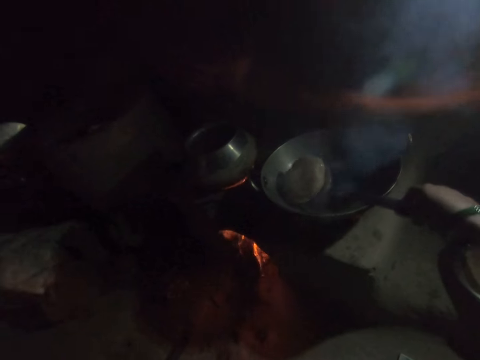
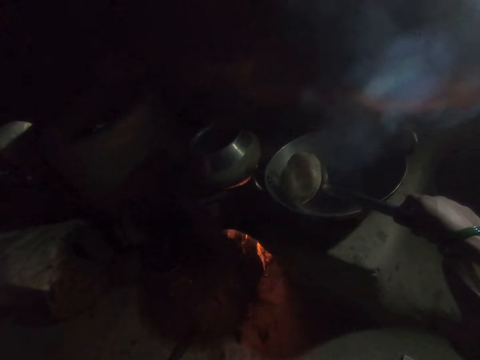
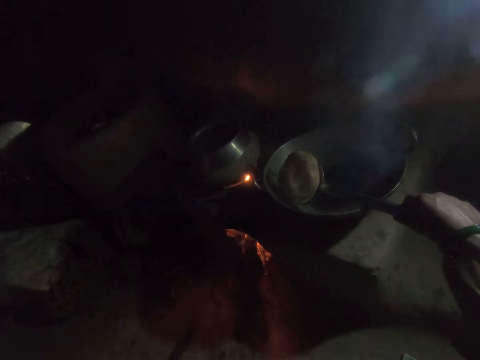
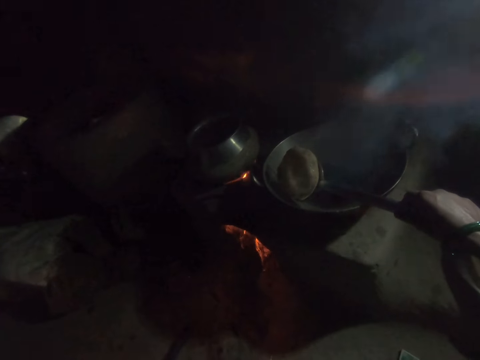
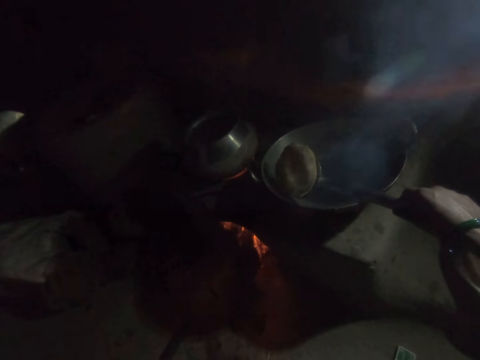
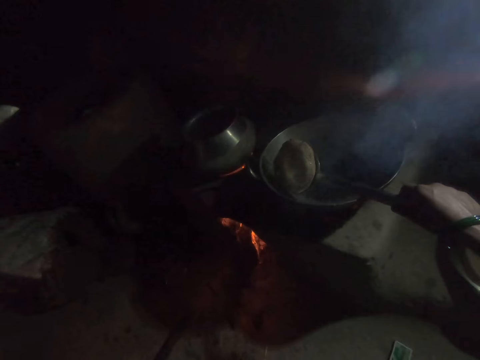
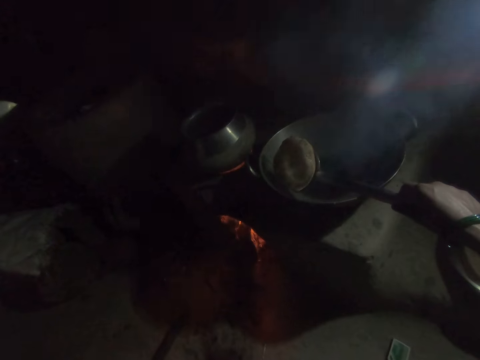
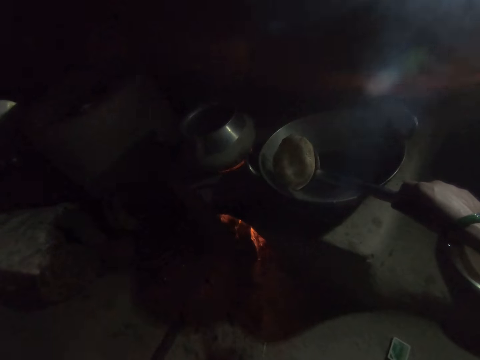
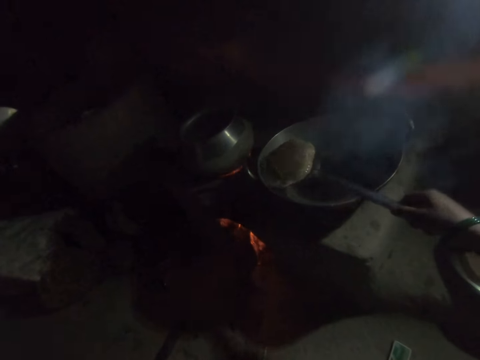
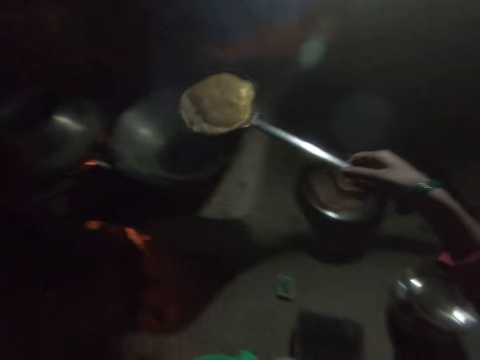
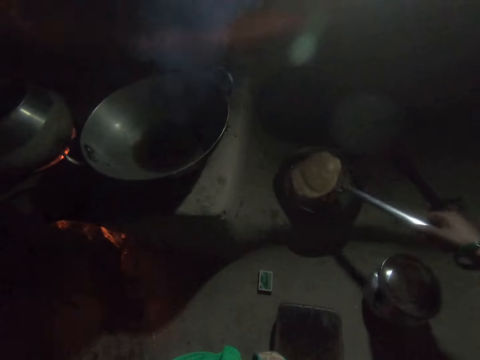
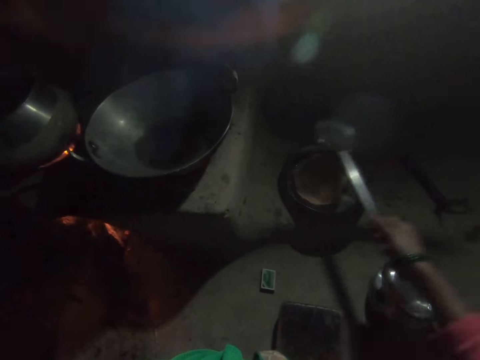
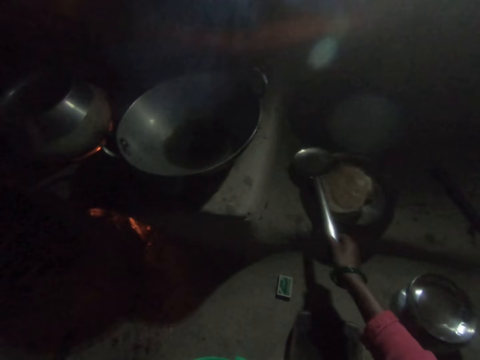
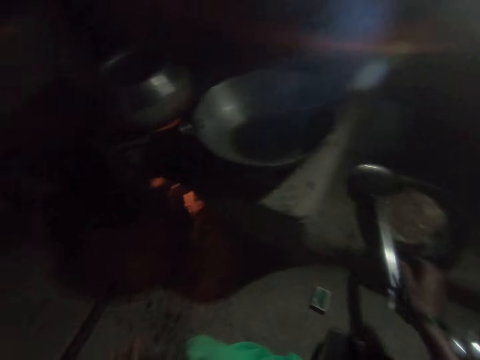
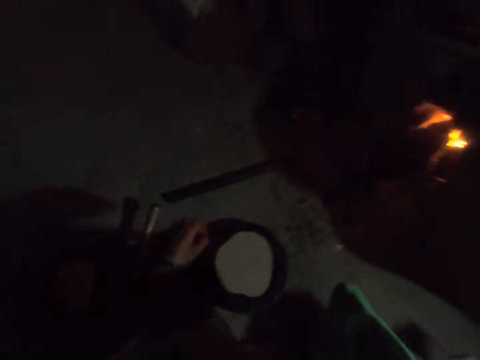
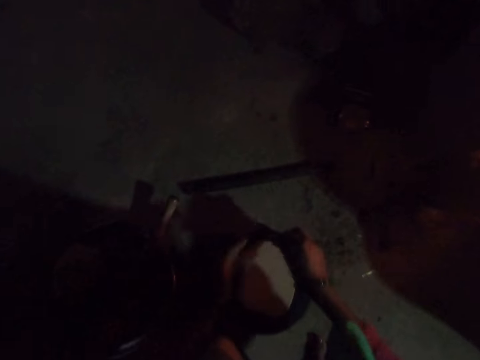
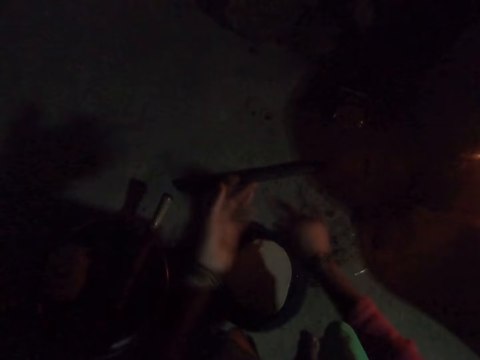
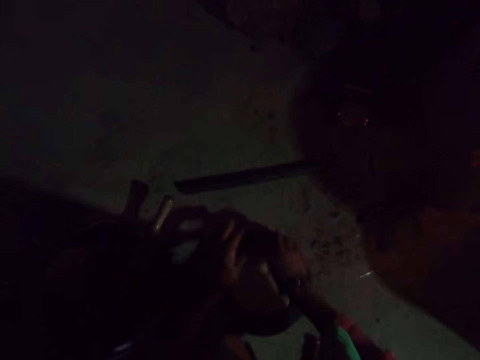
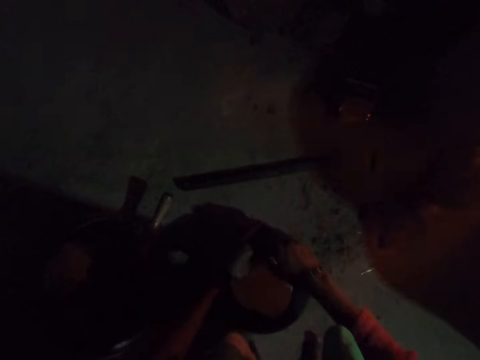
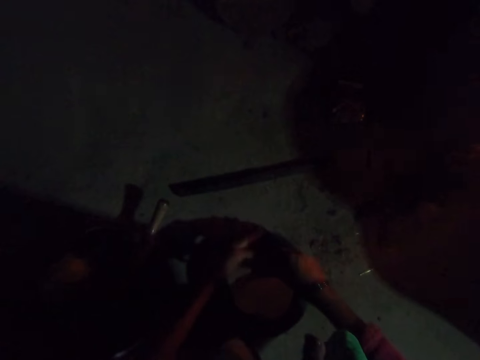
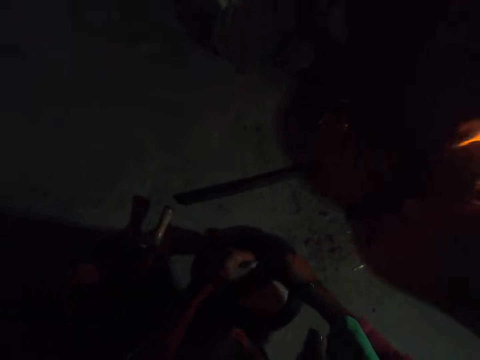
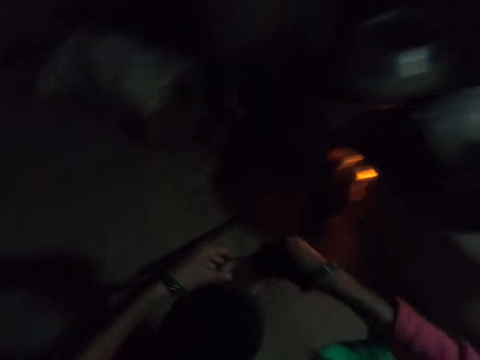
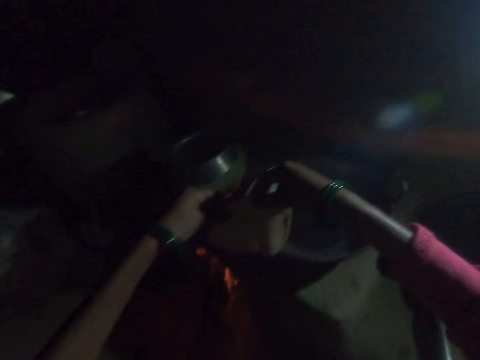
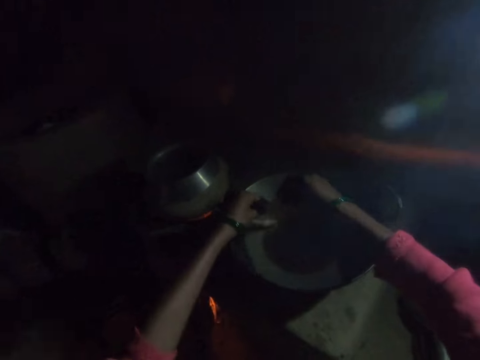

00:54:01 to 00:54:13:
The camera wearer removes the donut from the oil with the slotted spoon with his right hand. He puts down the donut in a tray with the slotted spoon with his right hand. He puts down the slotted spoon with his right hand. He puts the donut in the cooking pot. He rubs his hands. He holds the dough with both hands.

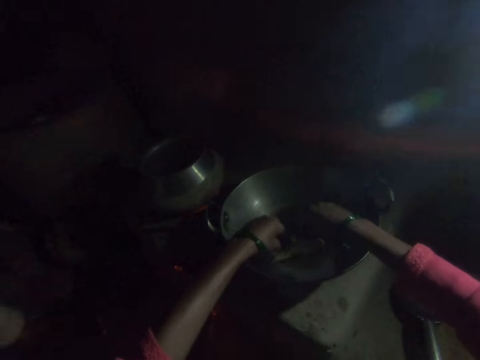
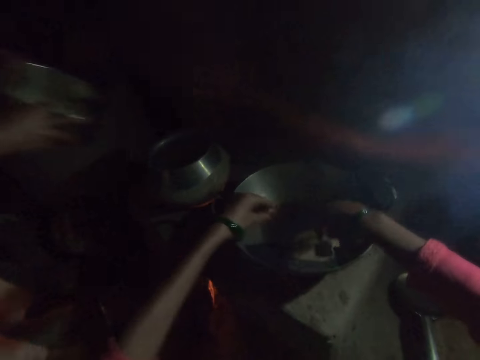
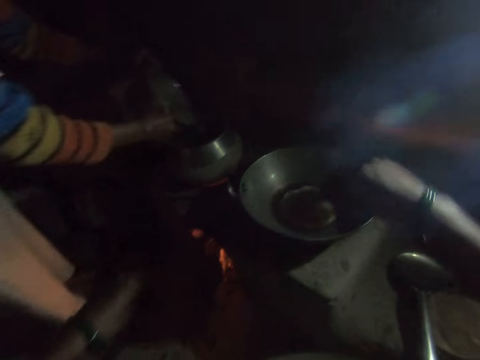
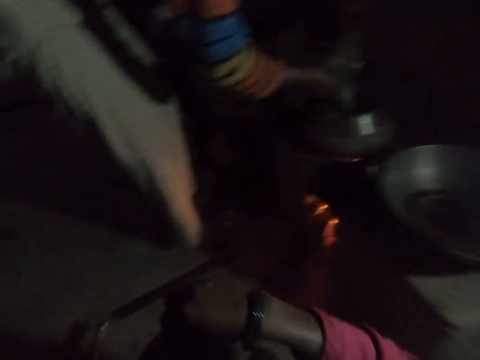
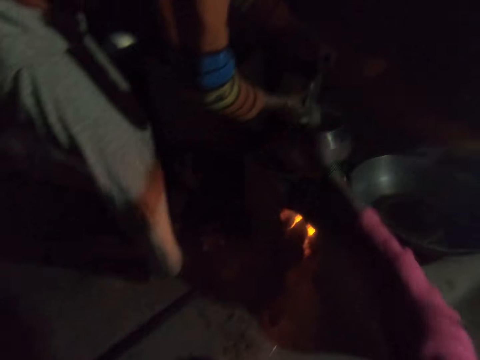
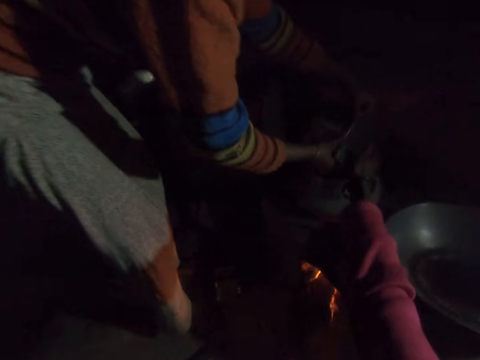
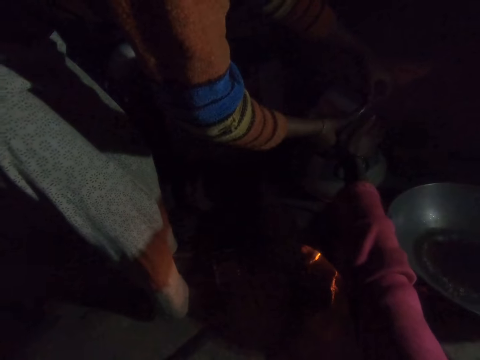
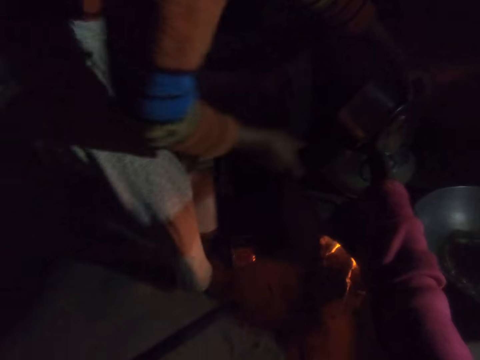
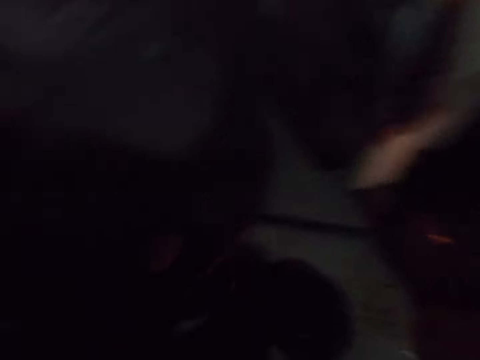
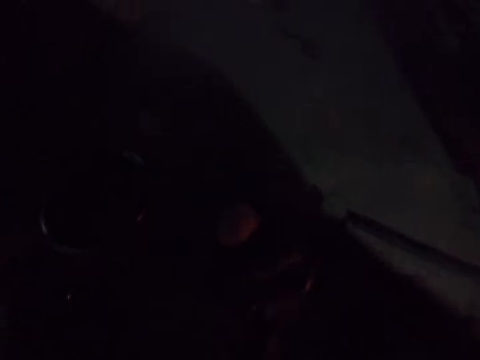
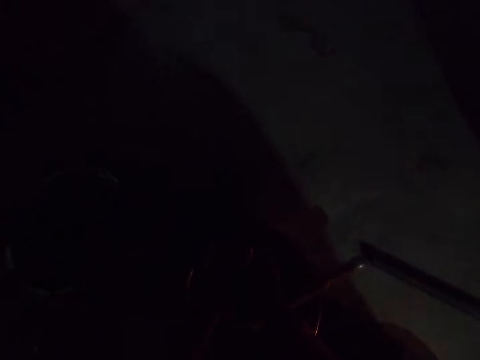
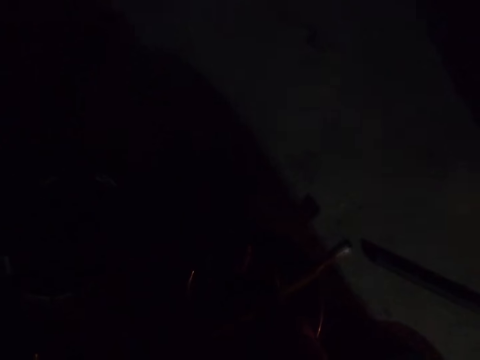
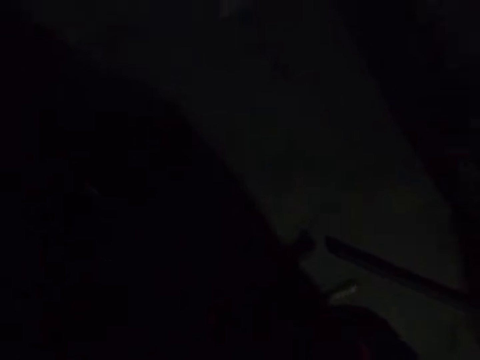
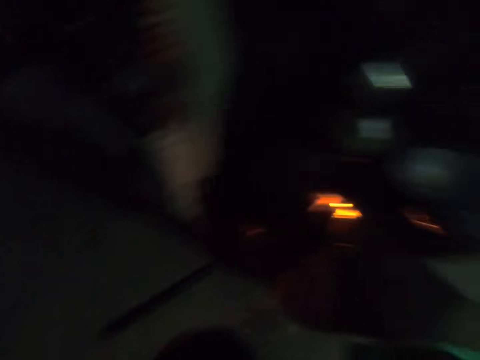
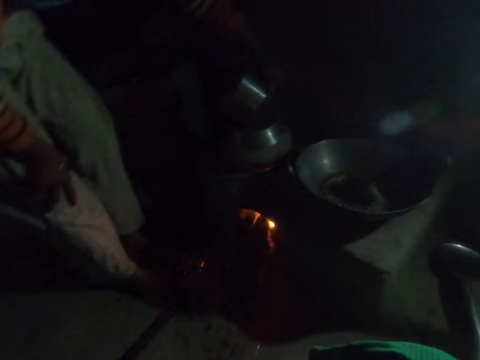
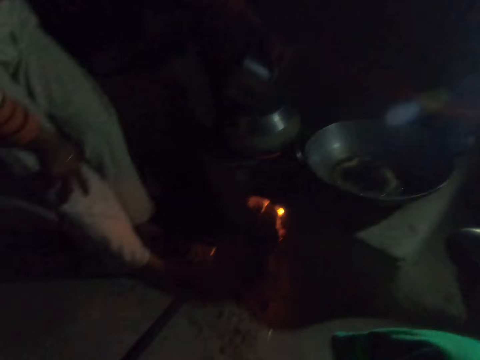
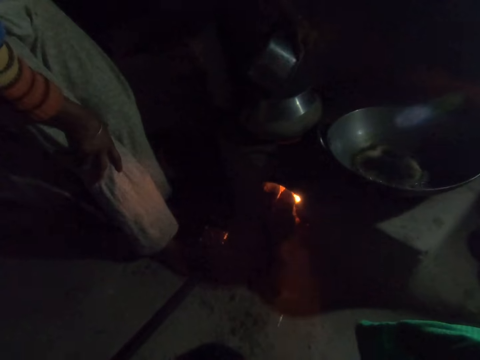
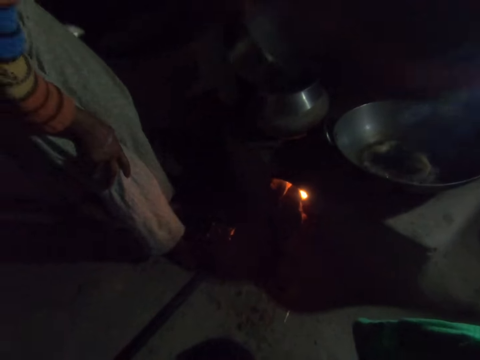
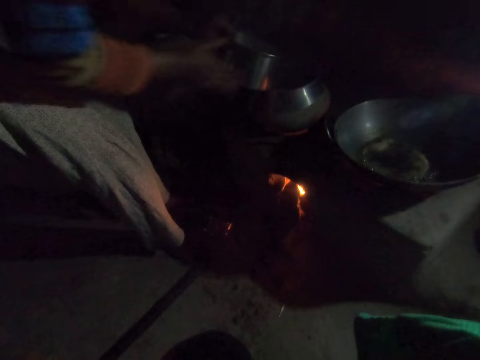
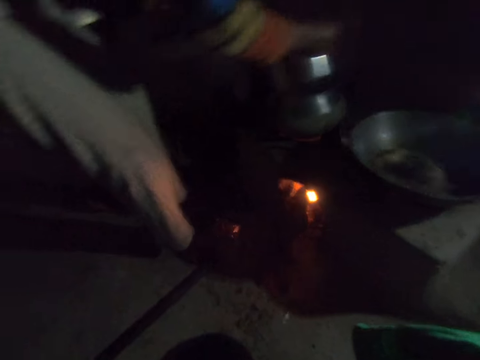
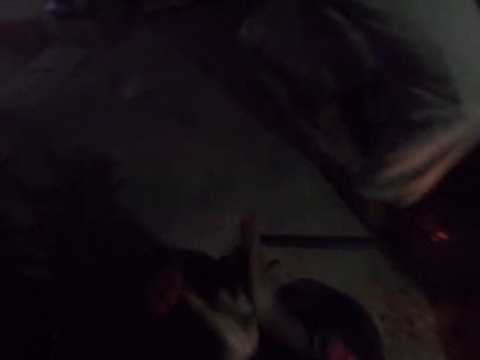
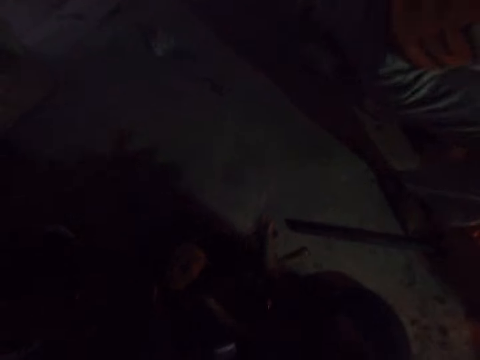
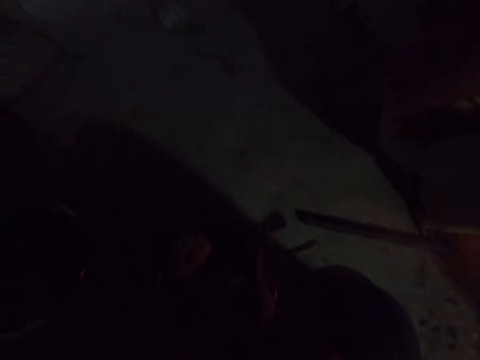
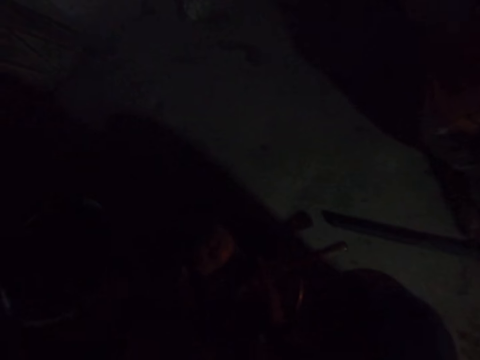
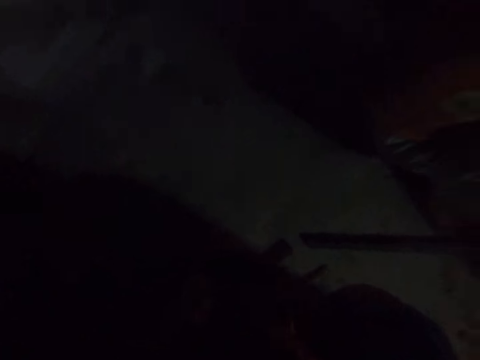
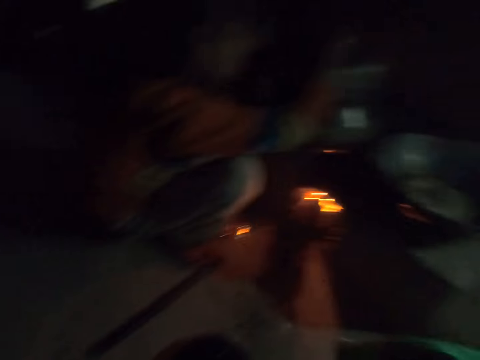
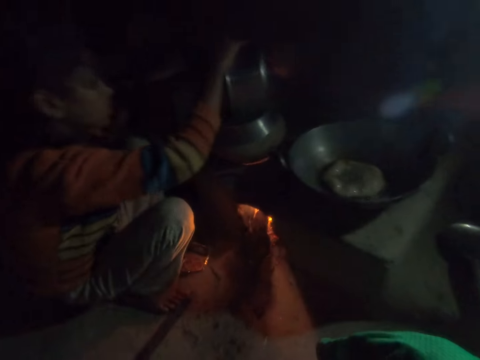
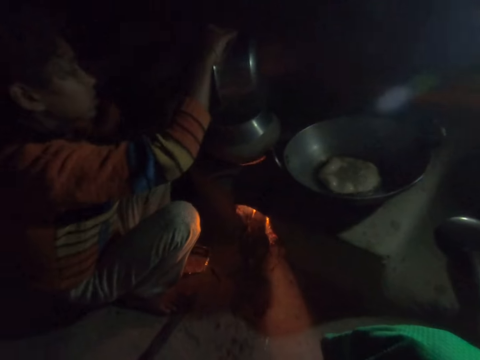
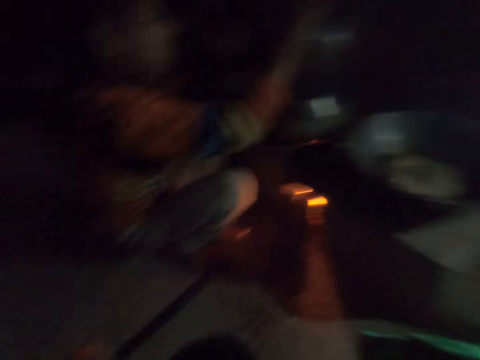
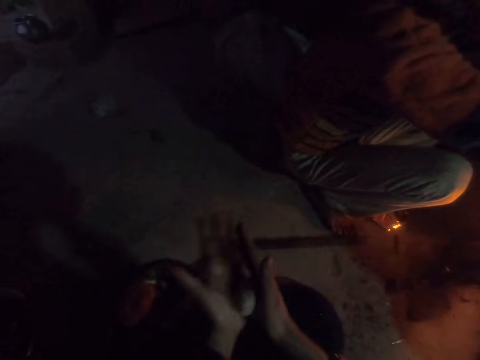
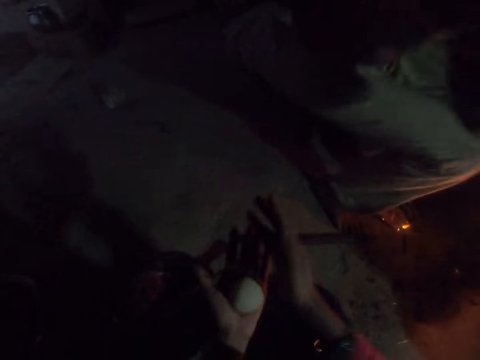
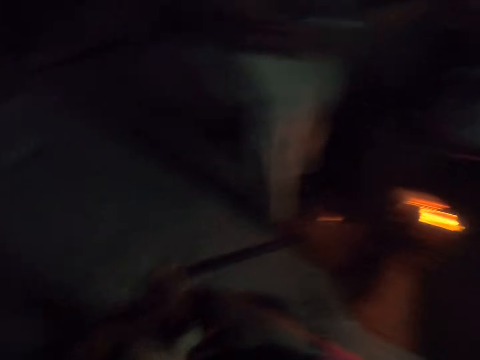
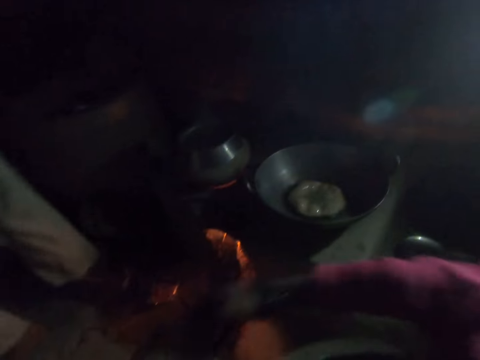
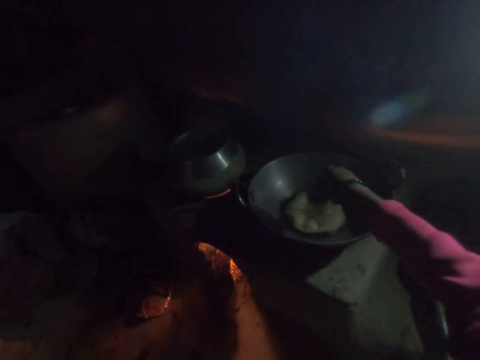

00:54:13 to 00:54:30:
The camera wearer puts the dough on the frying pan with both hands. A man puts something on a cooking pot. The camera wearer stretches her hand on the pot. She washes her hand. She removes her right hand from the pot. She holds the dough. She picks up something. She looks around. A woman taps a saucepan on the pot. The woman turns the saucepan. The camera wearer rolls flour with two hands. She rubs the dough on her hands. She looks around. Another woman lifts the saucepan. The camera wearer rubs the dough on her hands. She rolls the flour with two hands.
